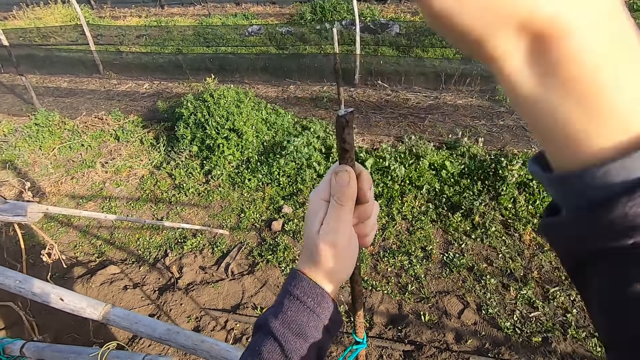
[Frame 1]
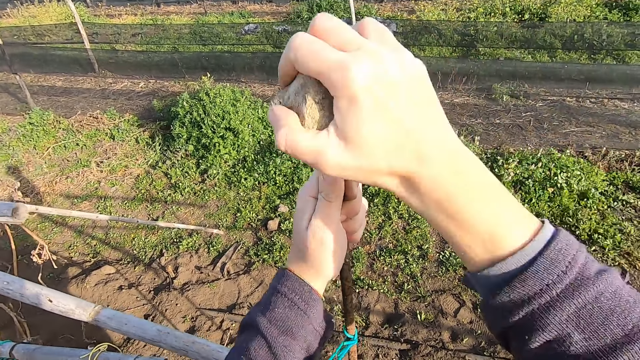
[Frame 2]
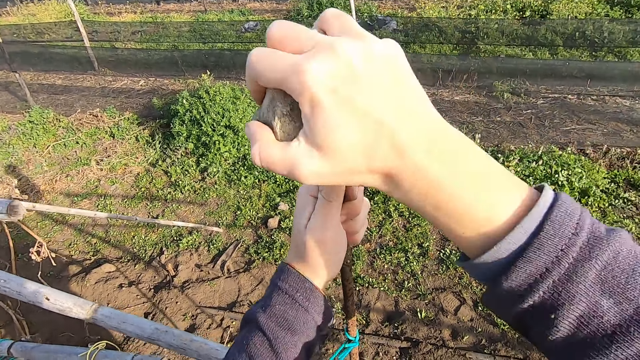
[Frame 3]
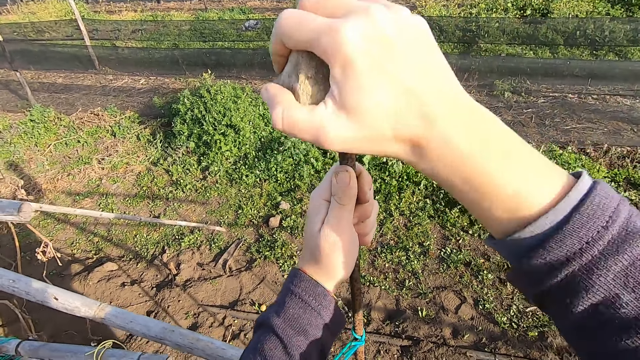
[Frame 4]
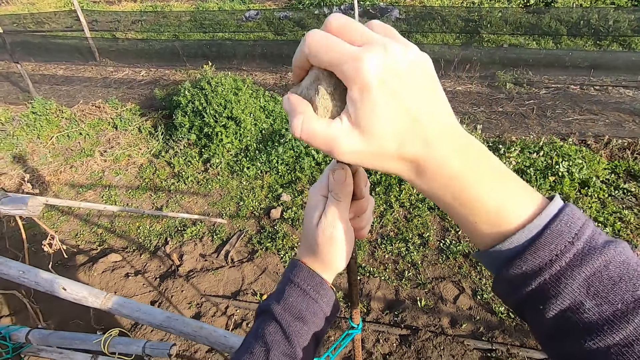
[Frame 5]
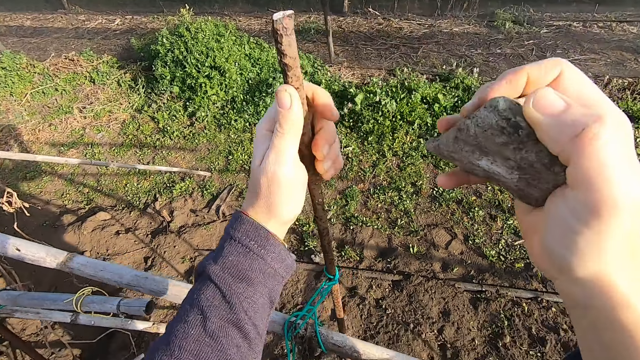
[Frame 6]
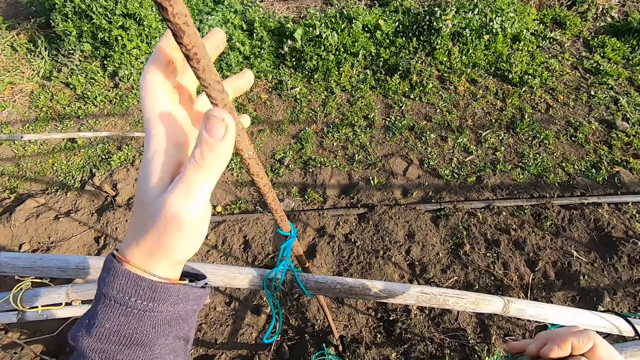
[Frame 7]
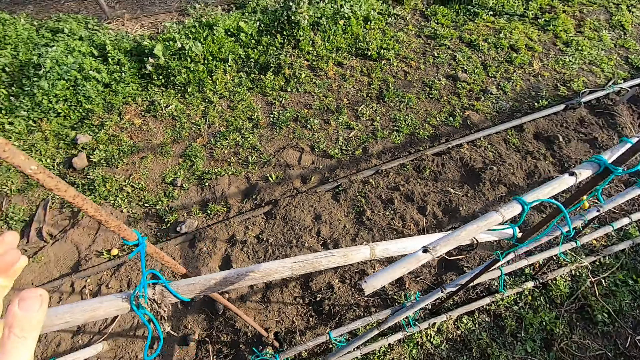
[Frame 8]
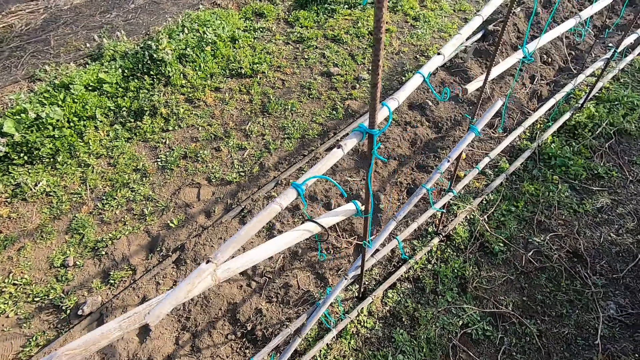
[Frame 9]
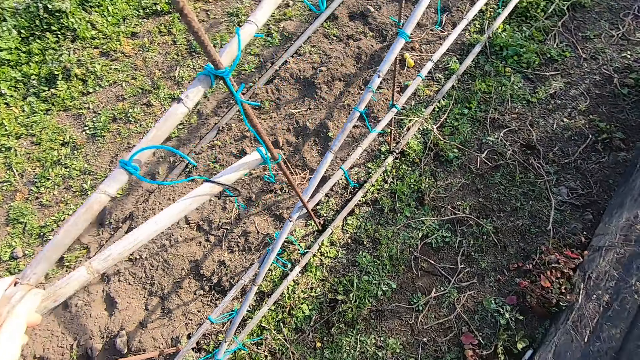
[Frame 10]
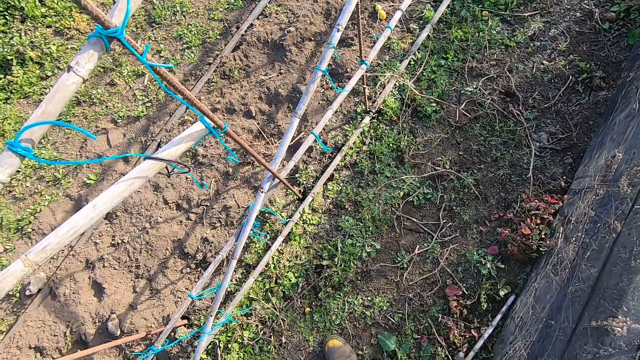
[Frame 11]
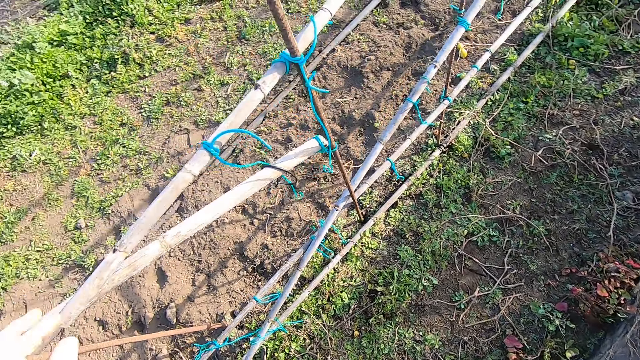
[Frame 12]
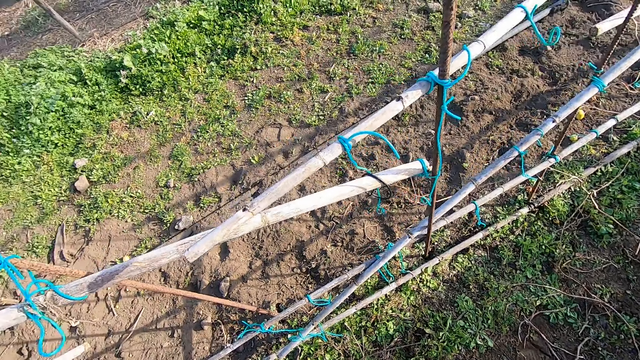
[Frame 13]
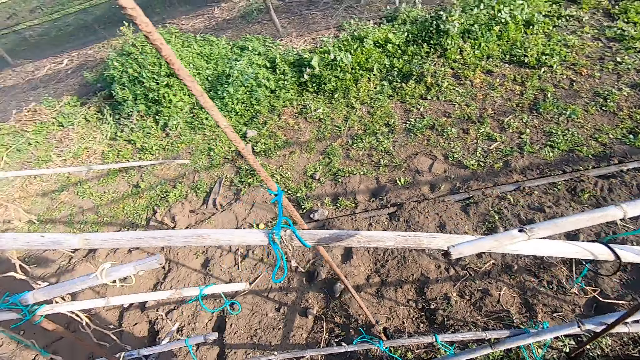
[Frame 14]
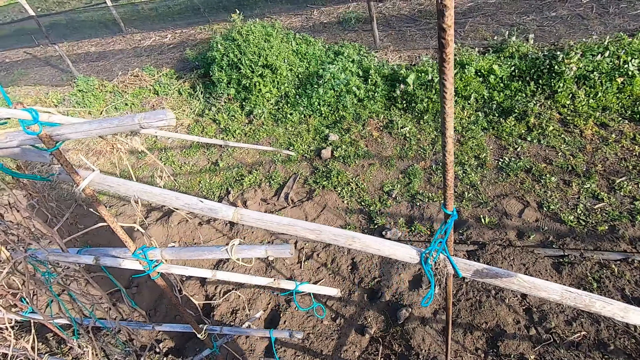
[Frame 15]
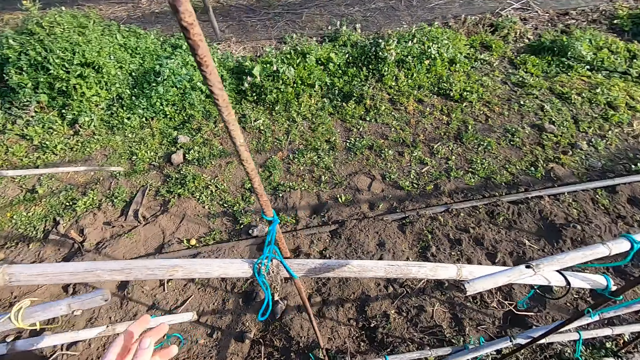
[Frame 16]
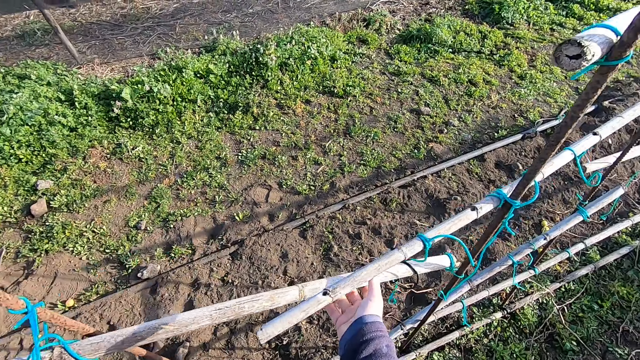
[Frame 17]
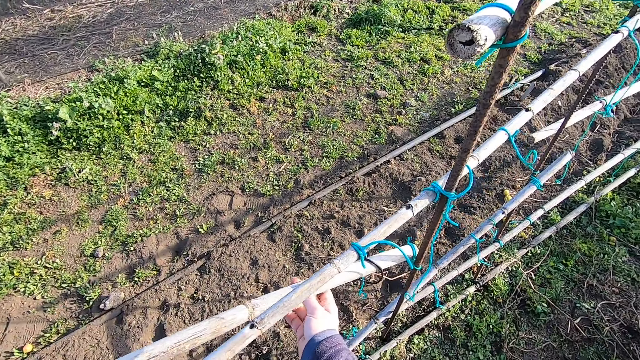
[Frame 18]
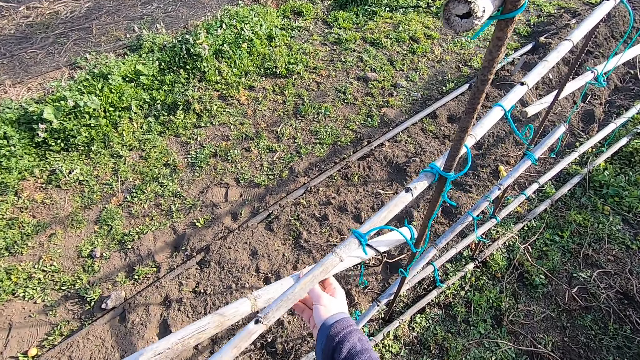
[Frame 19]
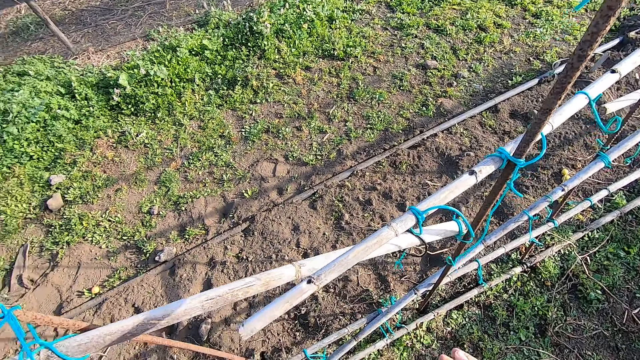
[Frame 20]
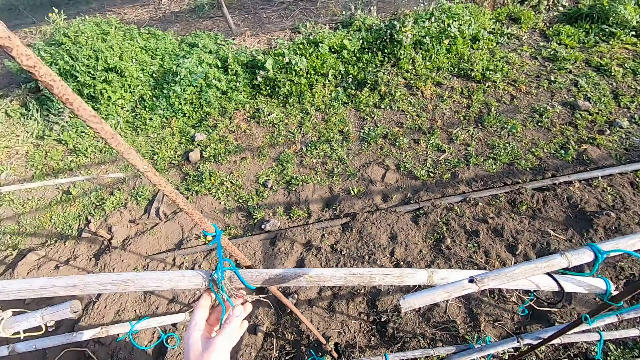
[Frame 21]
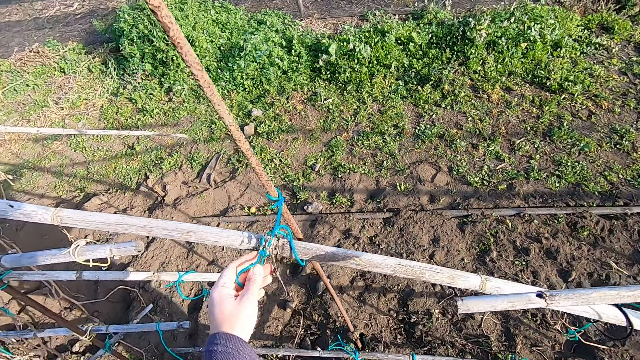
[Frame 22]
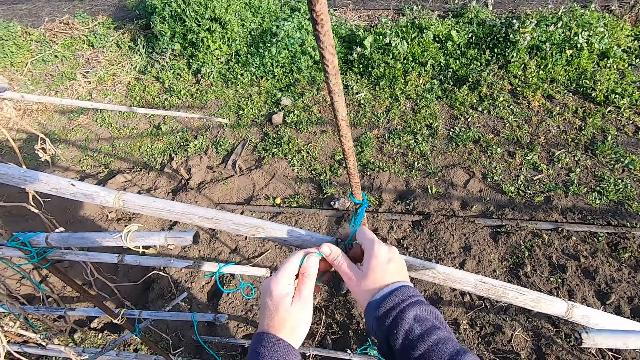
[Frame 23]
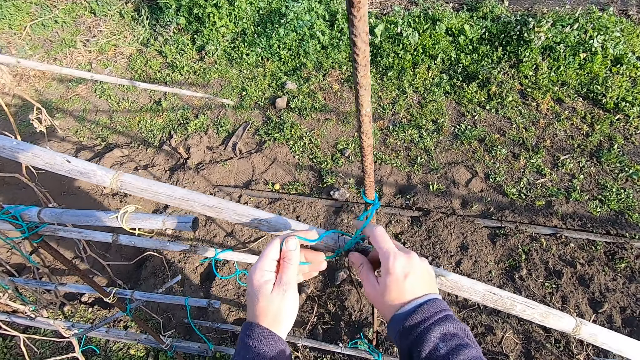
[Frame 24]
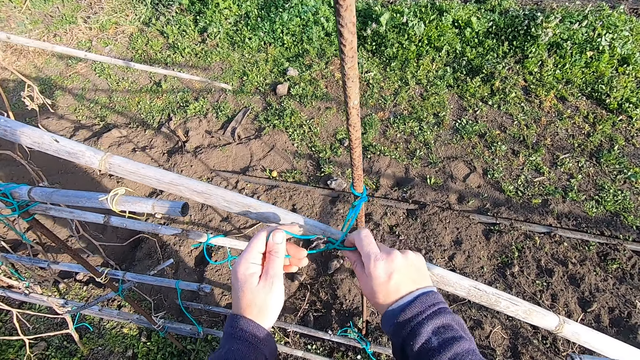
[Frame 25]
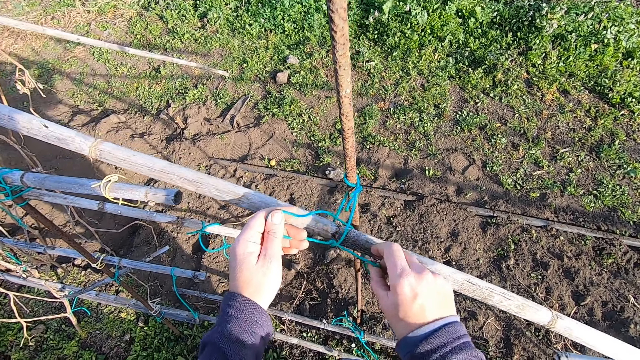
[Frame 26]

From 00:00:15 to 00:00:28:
The camera wearer hits on the iron rod with a stone in the right hand. They drop the stone. They shake the wood fence with the left hand. They hold a rail. They touch the wood fence with the right hand. They touch a rope with the left hand. They hold a cable. They loosen a knot with both hands.

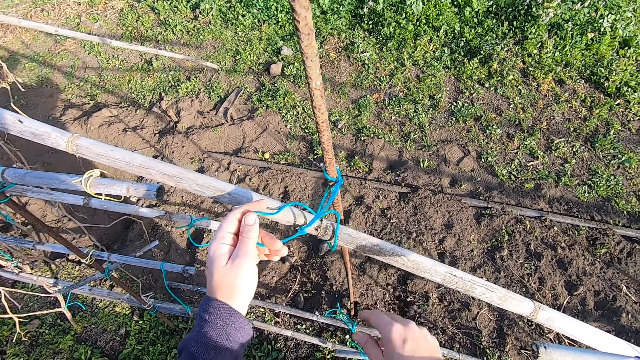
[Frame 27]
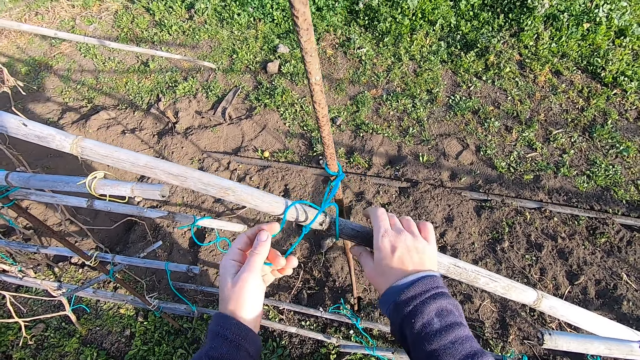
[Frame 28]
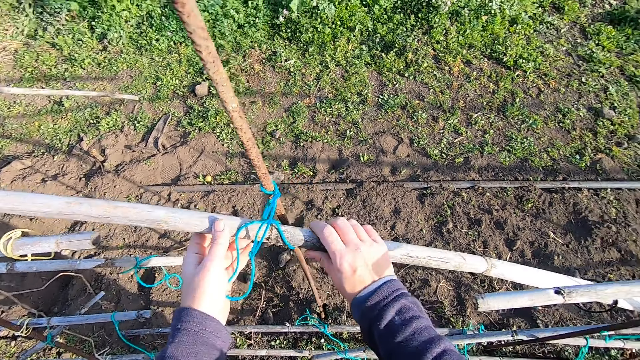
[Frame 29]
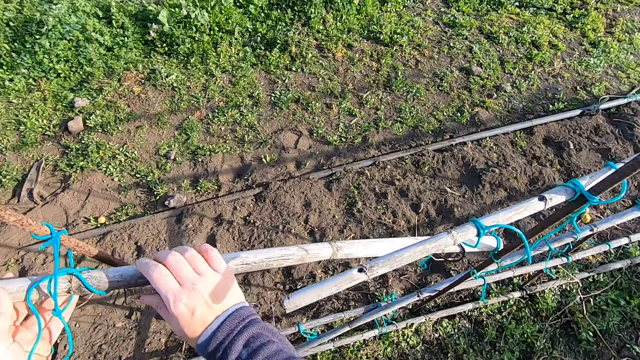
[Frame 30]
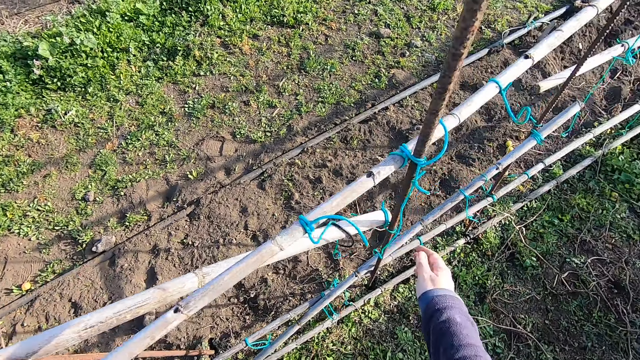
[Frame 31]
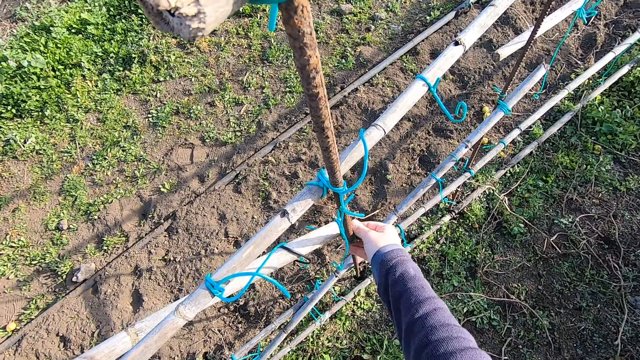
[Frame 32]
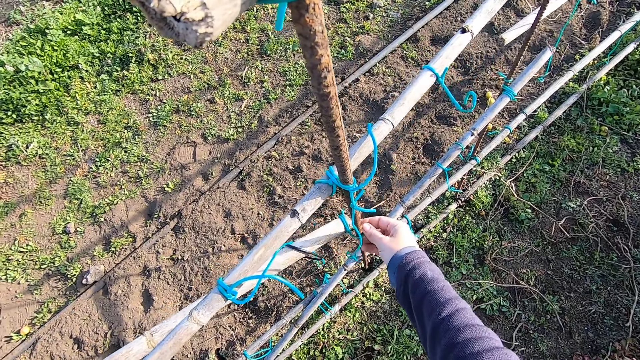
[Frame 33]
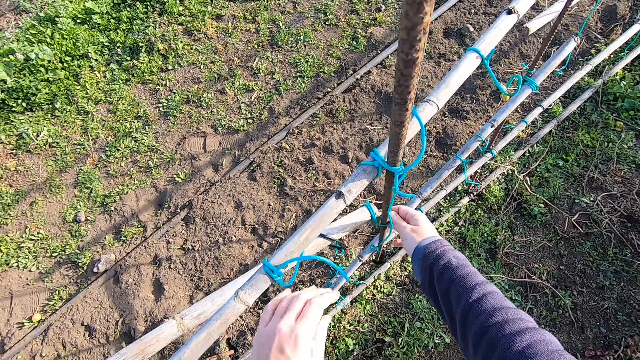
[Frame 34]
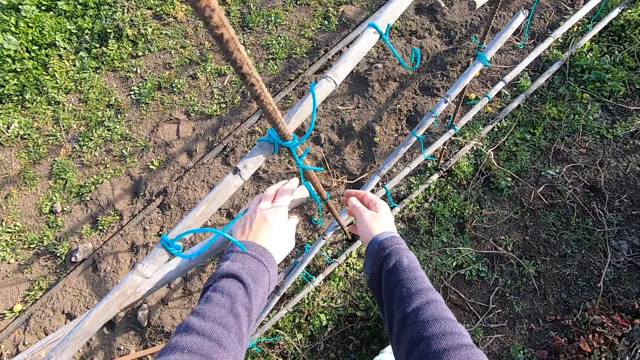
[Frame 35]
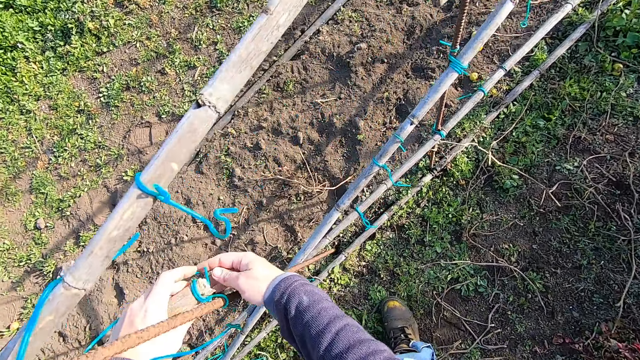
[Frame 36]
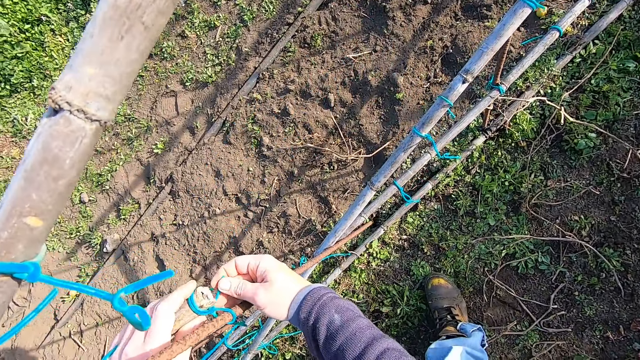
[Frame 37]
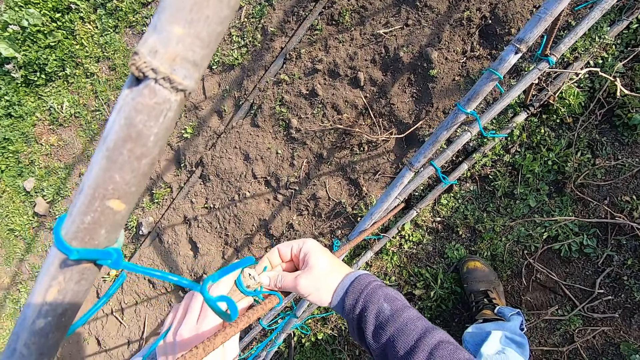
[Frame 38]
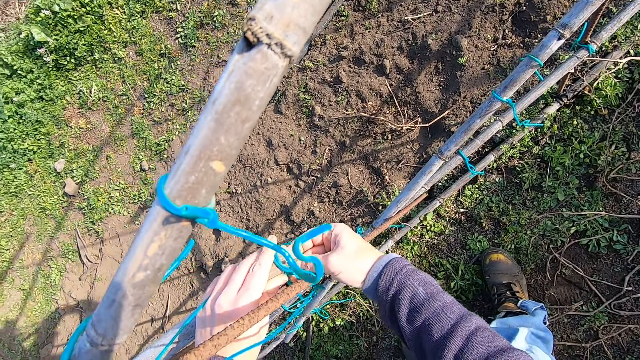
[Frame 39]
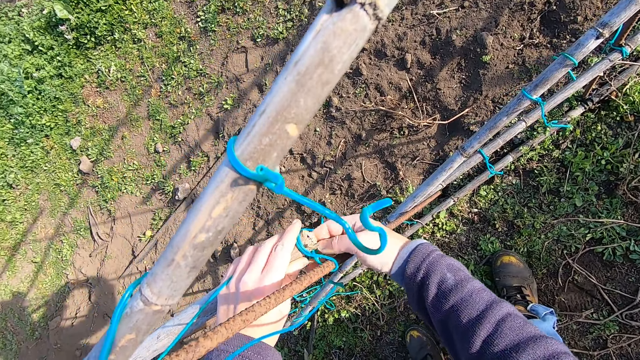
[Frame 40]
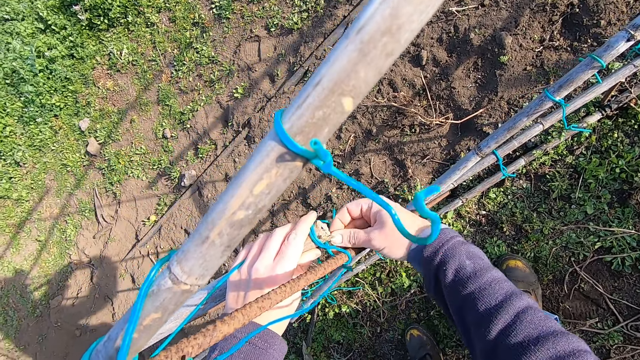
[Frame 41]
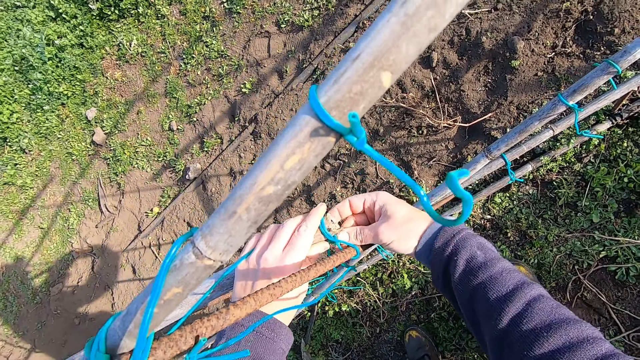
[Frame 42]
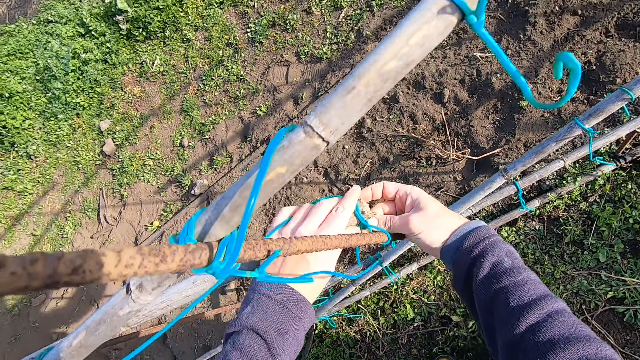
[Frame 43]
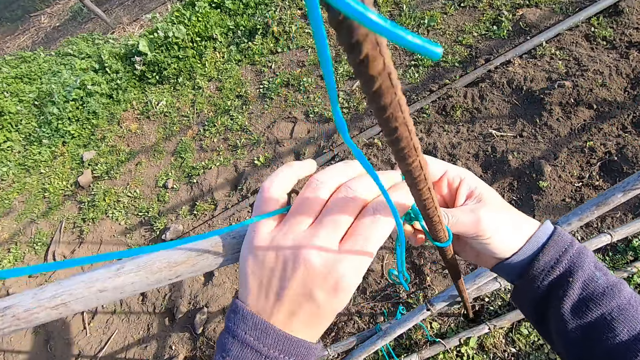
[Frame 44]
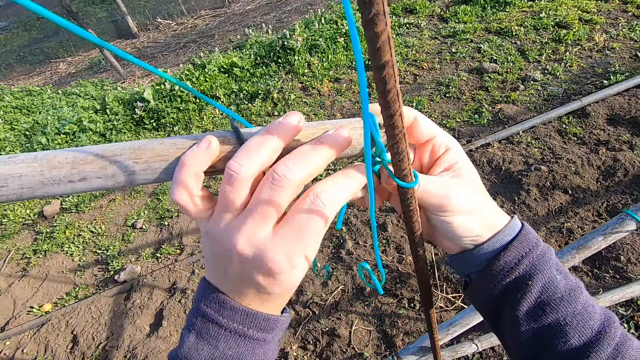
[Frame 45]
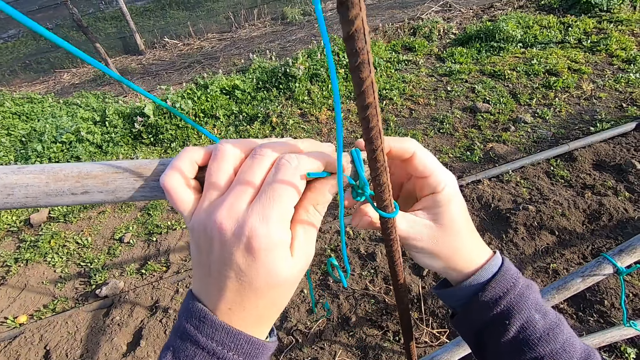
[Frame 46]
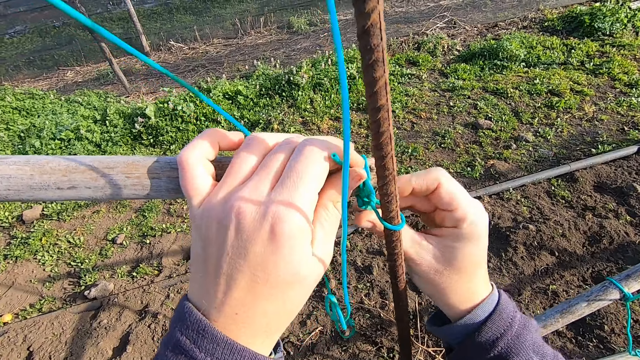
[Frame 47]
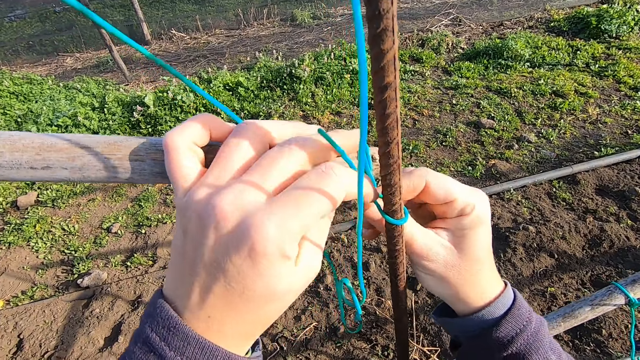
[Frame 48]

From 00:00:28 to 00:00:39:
The camera wearer removes dirt from the cable. They touch the wood fence with the right hand. They untie a cable. They loosen the rope with the right hand. They grab the wood fence with the left hand. They loosen the rope with both hands.
